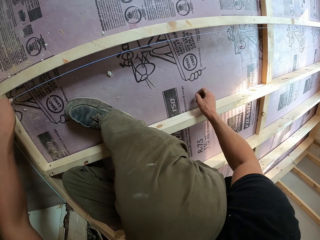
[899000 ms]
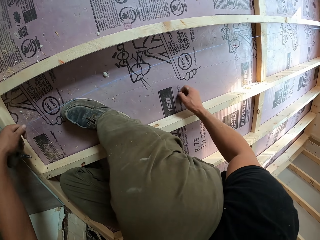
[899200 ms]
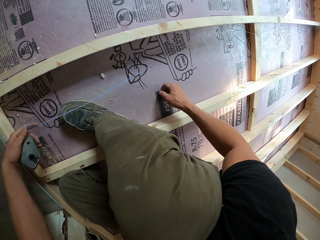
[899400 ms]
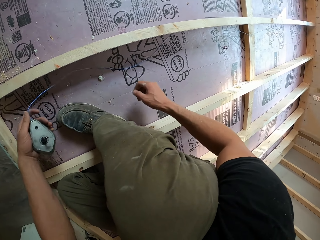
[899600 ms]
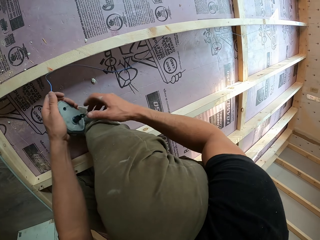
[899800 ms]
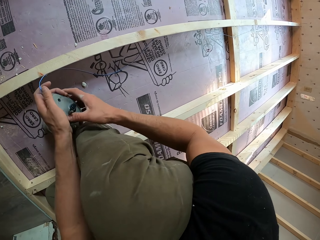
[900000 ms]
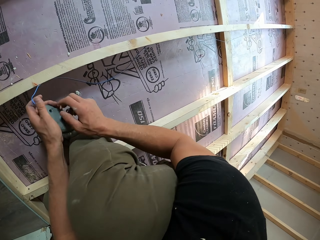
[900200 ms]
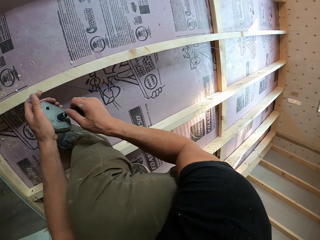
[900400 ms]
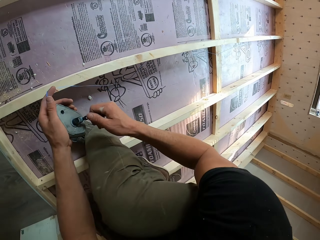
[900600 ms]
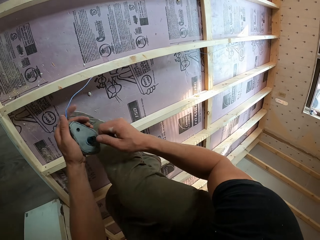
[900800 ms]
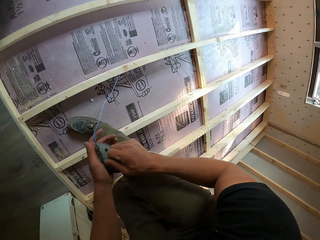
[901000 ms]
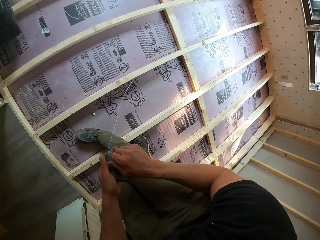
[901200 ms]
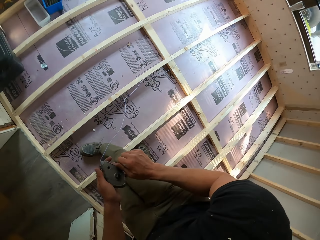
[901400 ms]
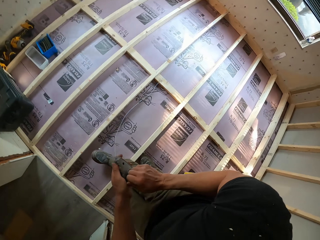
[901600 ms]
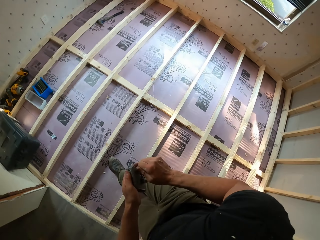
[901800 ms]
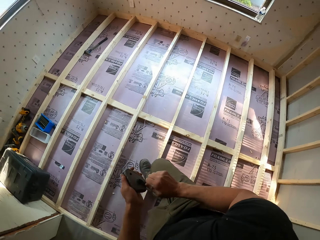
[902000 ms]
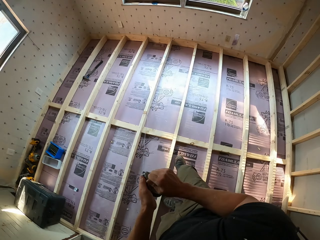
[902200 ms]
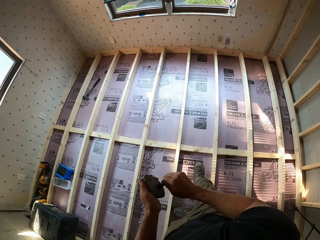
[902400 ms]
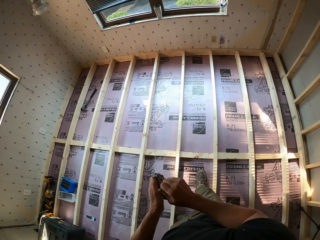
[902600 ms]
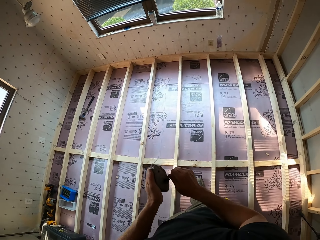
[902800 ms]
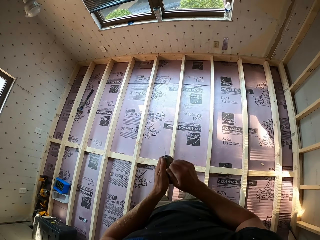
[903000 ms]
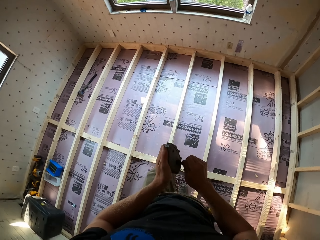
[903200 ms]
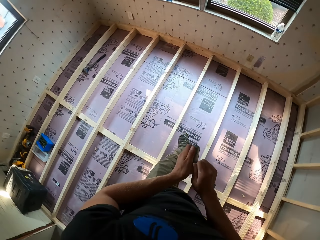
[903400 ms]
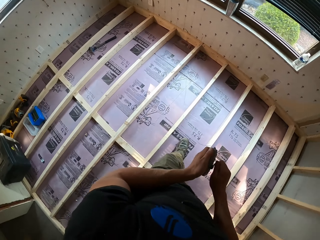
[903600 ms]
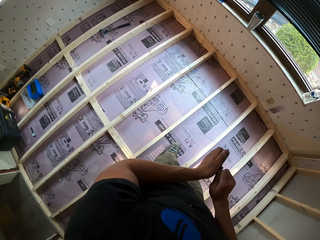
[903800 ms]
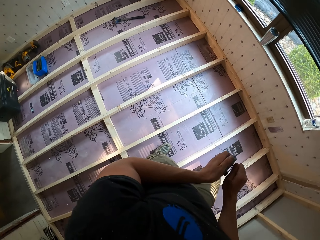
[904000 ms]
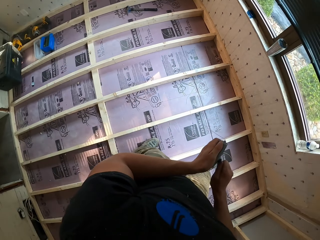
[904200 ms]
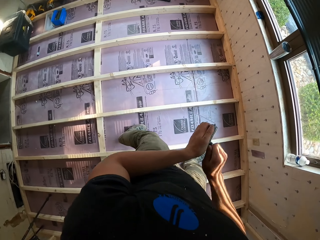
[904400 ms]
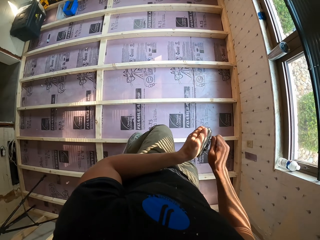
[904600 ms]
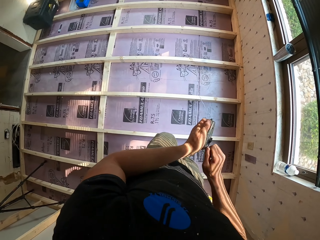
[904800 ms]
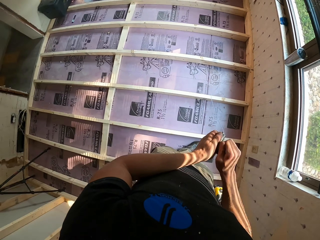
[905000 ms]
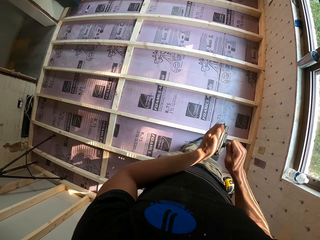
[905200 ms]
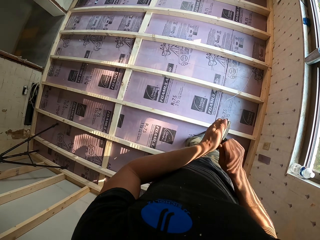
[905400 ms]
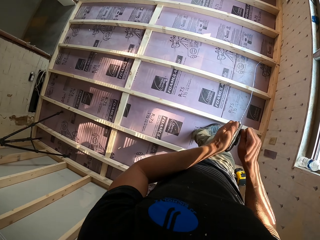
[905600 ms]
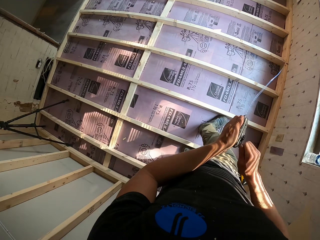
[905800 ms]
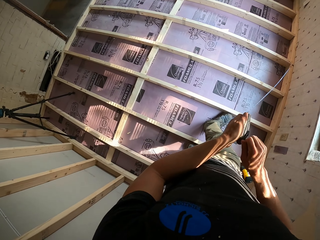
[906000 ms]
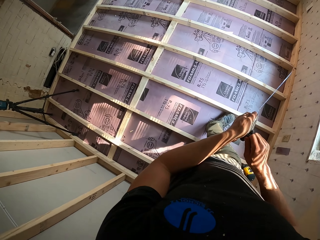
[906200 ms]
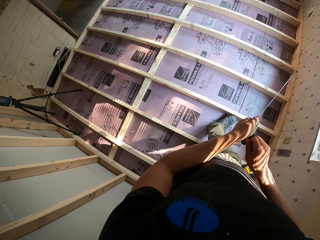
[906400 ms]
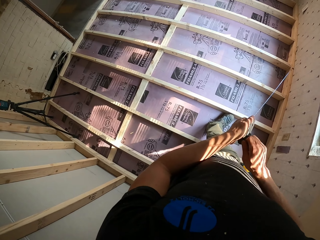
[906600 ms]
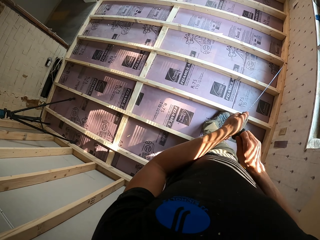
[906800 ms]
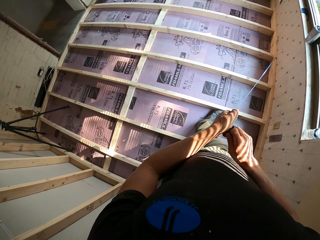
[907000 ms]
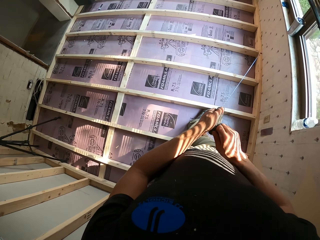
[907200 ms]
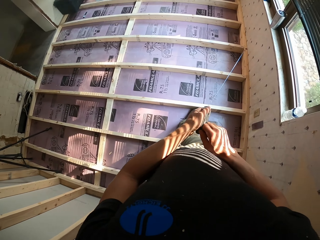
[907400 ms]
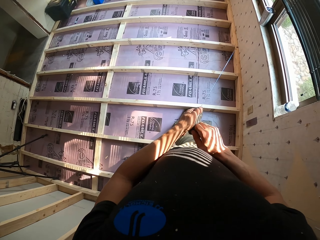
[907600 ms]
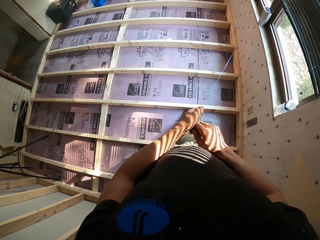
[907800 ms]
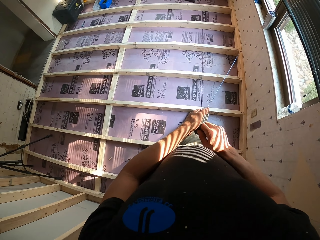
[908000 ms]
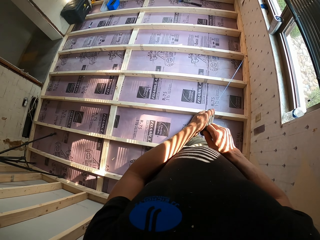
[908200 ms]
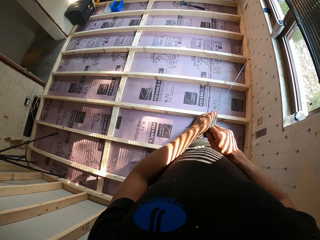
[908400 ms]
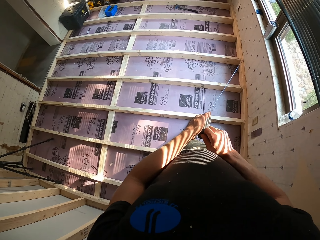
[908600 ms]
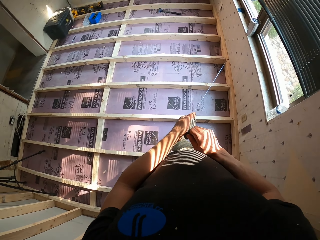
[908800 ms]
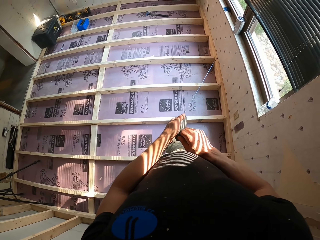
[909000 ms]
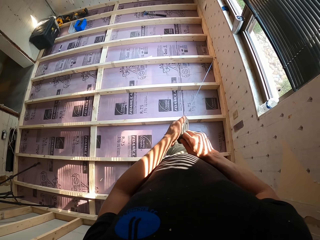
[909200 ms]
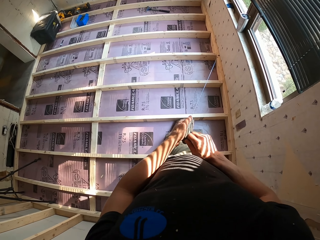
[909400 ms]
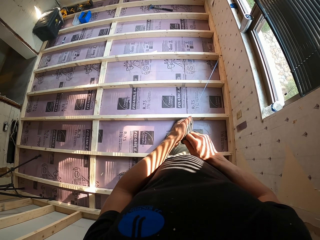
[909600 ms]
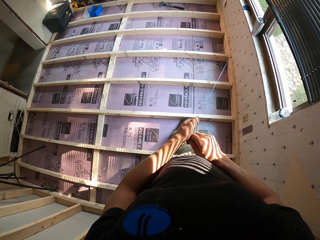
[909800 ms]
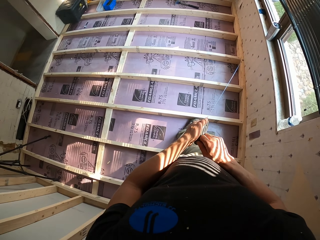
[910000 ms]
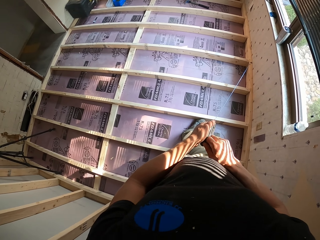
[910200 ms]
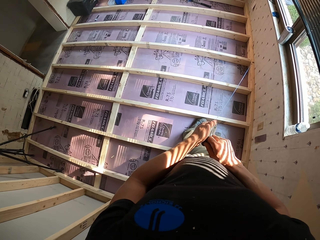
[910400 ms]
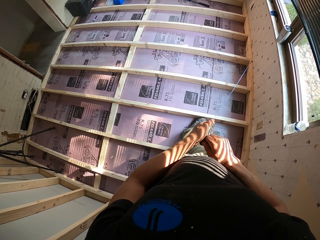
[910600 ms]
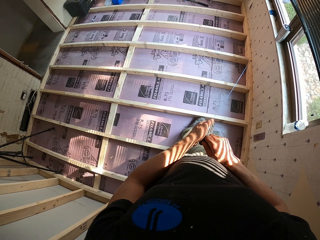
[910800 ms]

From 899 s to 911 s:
The camera wearer rolls the measuring rope-marker Sola back. They stare outside the house through the window.

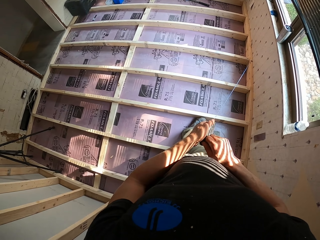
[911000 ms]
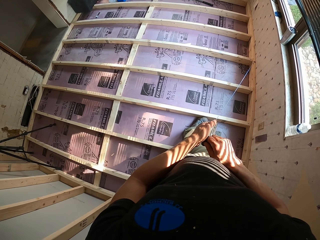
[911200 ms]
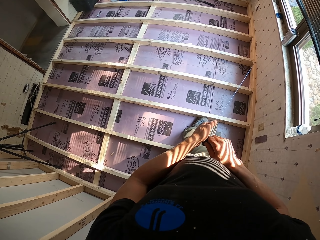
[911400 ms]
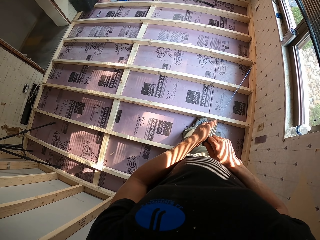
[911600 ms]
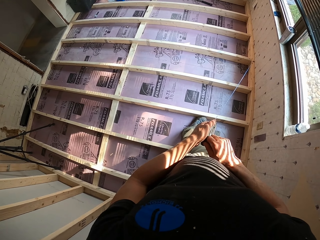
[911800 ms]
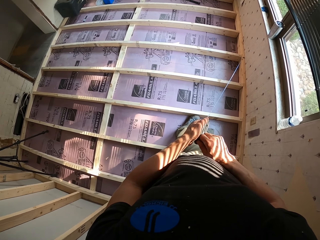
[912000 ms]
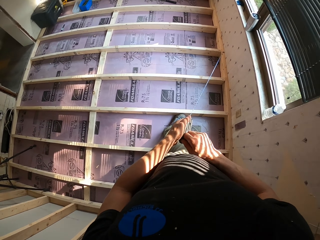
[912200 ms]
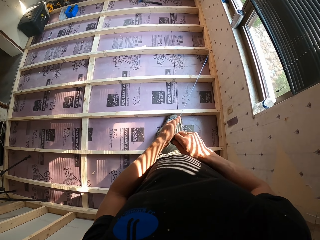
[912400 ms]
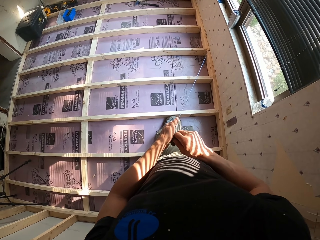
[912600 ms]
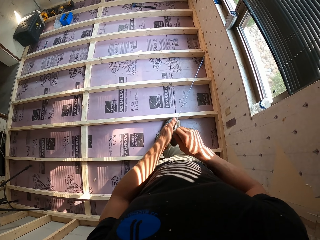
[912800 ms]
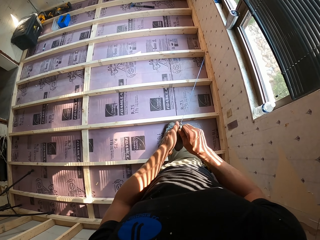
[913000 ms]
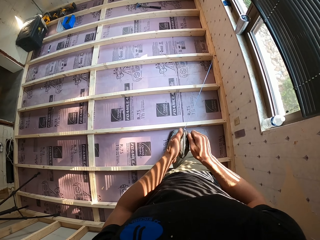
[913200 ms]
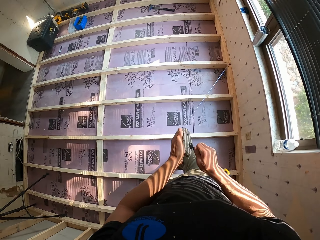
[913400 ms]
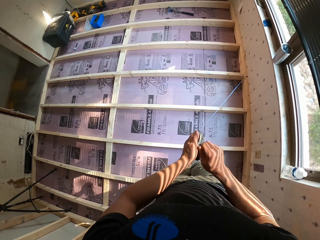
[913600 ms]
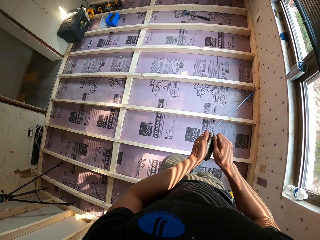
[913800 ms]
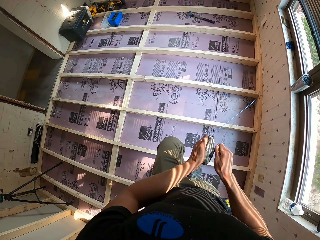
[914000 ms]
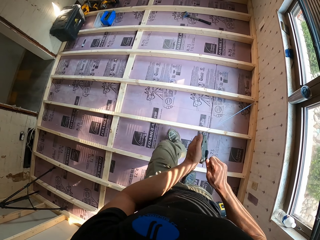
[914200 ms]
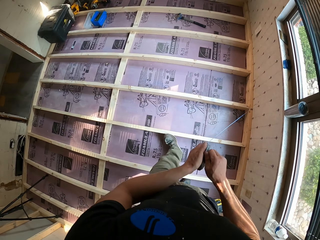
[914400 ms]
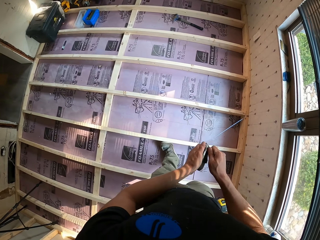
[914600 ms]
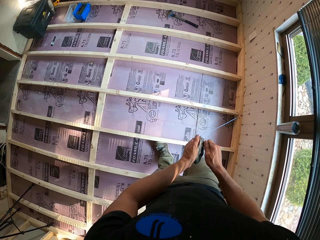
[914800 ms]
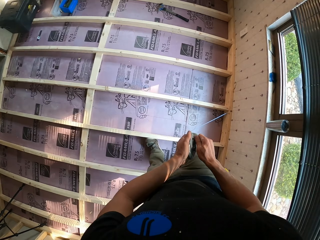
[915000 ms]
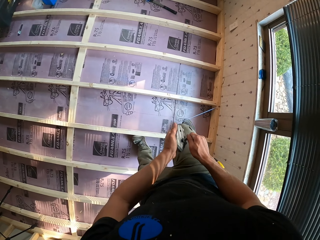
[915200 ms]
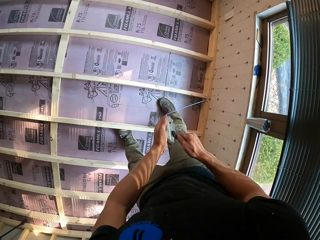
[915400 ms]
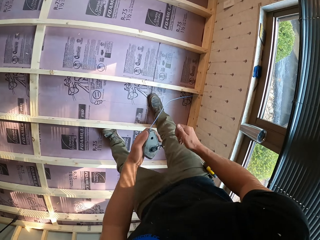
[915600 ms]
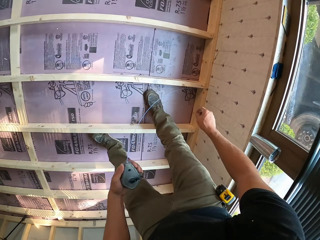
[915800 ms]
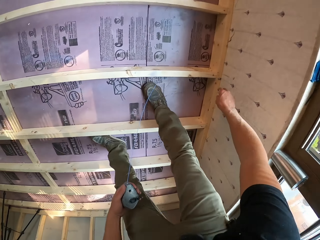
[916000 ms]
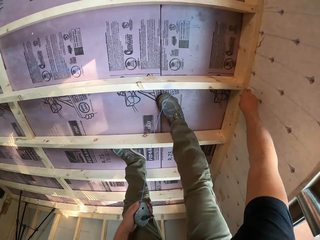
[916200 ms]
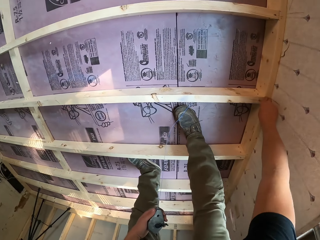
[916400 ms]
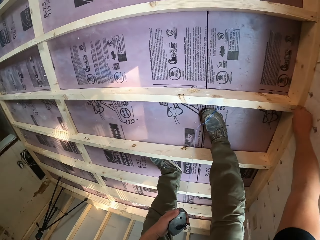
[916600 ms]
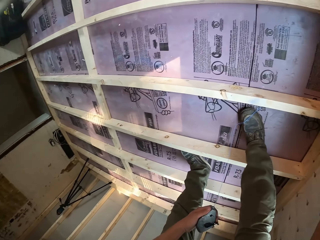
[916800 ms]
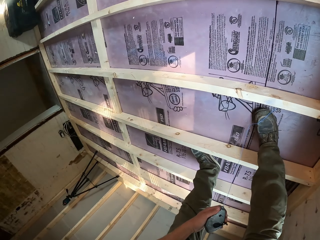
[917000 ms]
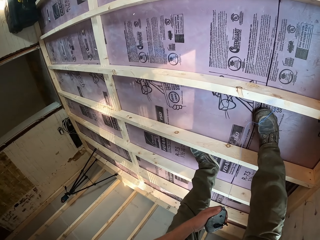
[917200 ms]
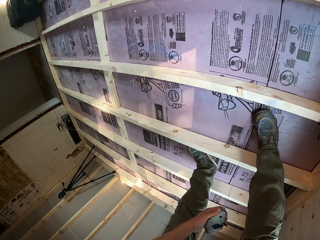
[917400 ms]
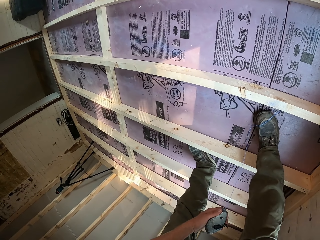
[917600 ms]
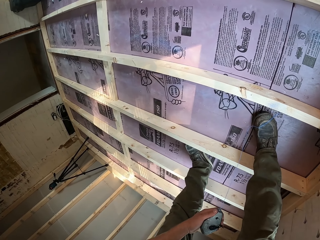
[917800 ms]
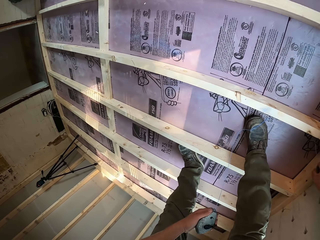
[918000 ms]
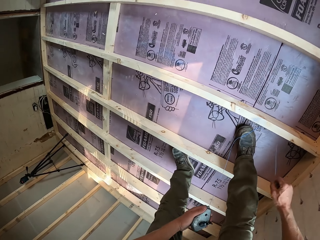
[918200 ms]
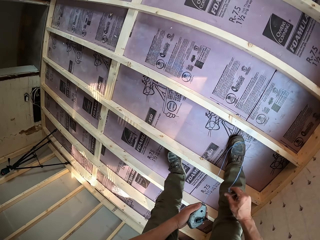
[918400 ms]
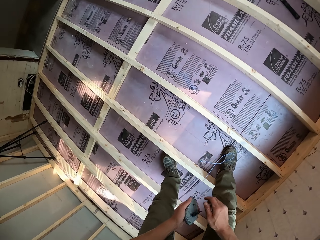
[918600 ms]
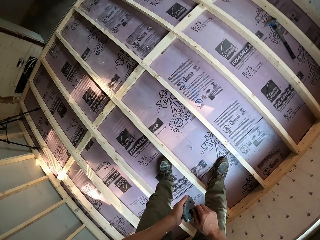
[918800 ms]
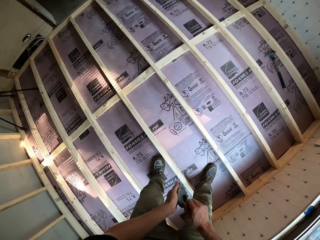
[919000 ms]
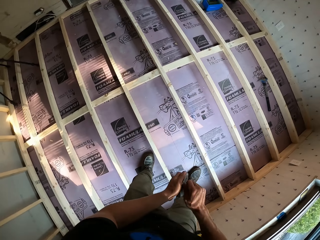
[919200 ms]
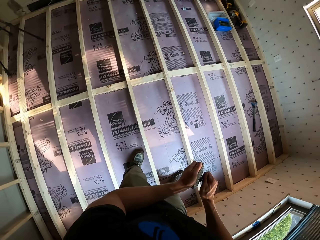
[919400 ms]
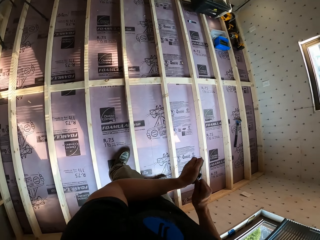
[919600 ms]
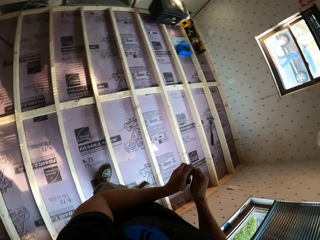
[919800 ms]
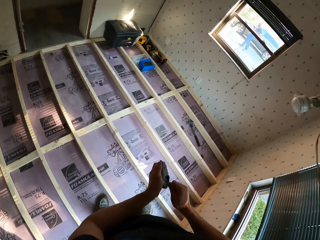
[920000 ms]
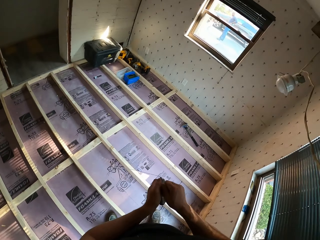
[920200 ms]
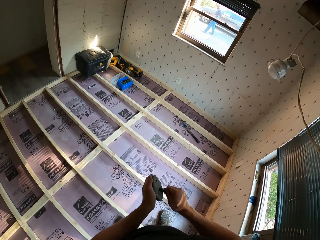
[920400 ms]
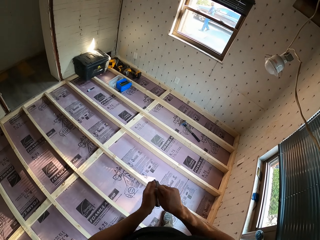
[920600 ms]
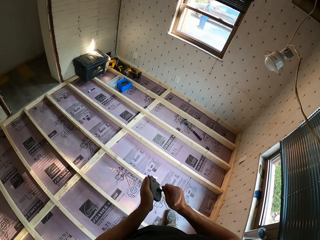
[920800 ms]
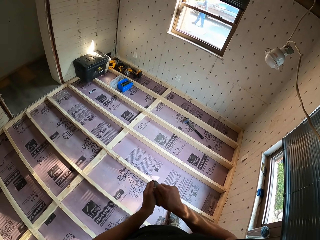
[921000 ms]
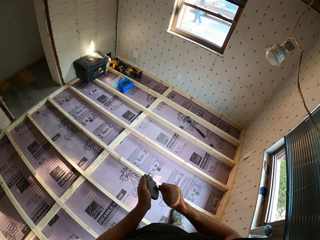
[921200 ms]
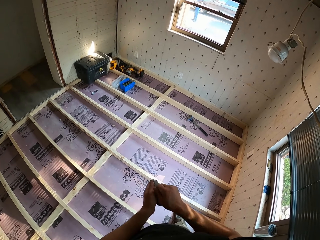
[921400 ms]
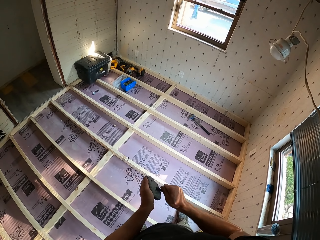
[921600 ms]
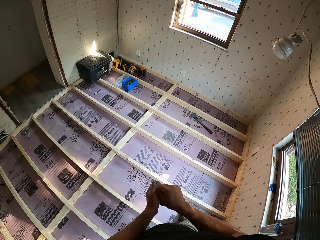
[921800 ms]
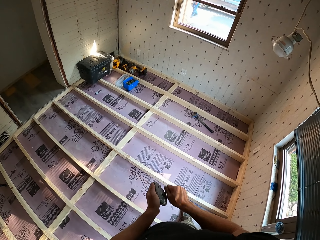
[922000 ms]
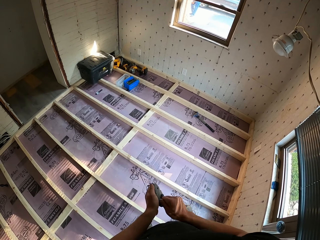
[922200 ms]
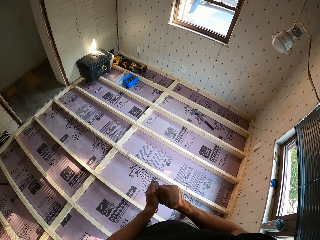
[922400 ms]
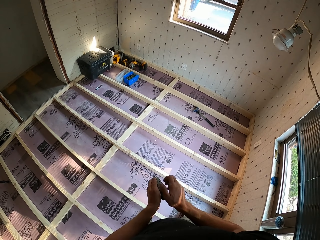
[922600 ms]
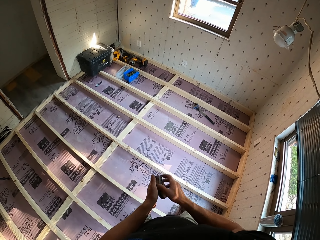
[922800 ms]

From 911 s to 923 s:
The camera wearer rolls the measuring rope-marker Sola. They remove the rope from the hook. They roll the rope back.
